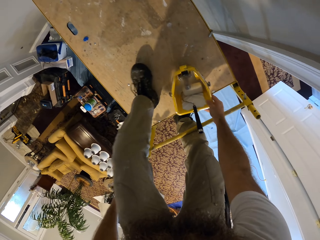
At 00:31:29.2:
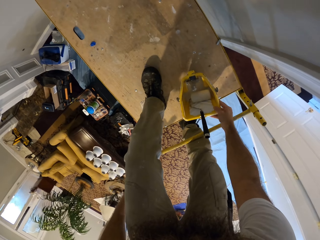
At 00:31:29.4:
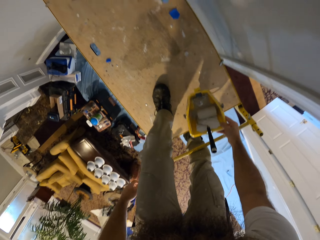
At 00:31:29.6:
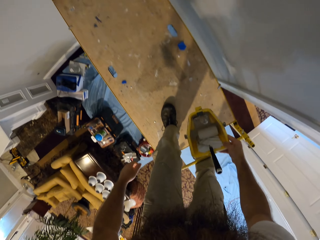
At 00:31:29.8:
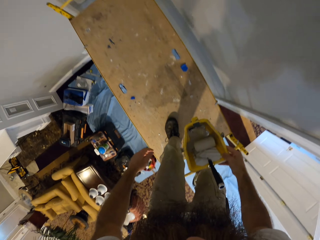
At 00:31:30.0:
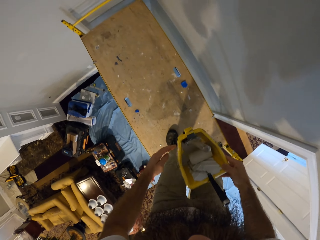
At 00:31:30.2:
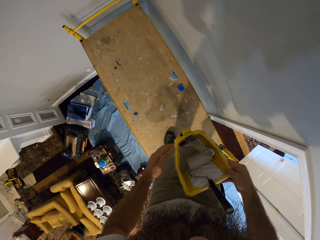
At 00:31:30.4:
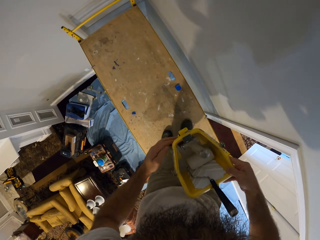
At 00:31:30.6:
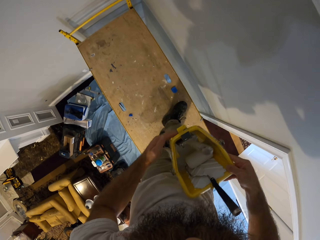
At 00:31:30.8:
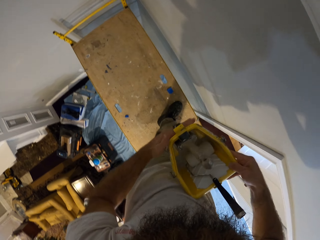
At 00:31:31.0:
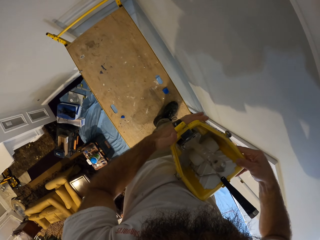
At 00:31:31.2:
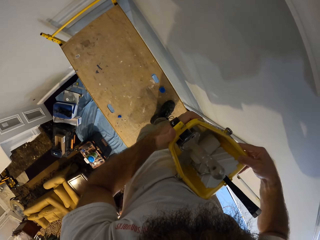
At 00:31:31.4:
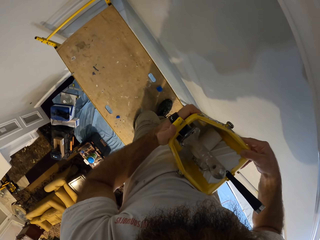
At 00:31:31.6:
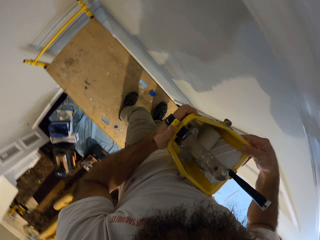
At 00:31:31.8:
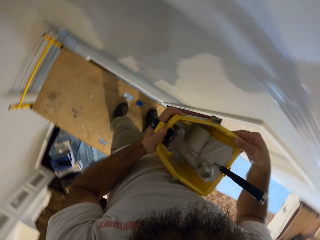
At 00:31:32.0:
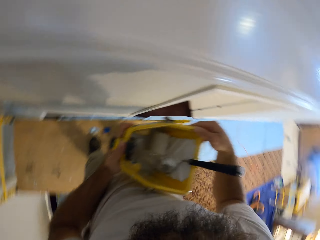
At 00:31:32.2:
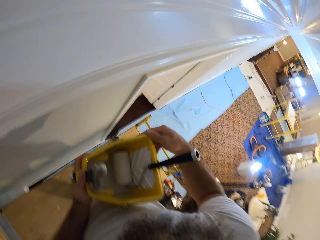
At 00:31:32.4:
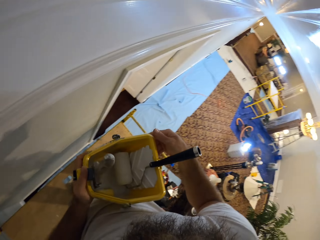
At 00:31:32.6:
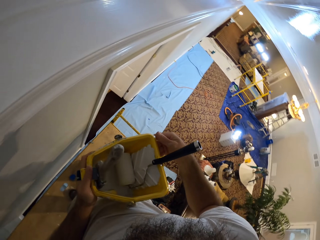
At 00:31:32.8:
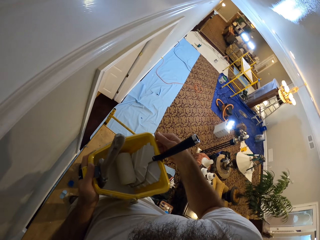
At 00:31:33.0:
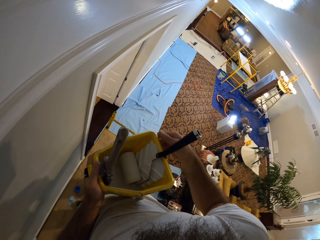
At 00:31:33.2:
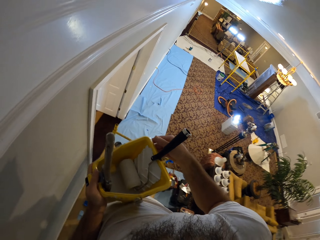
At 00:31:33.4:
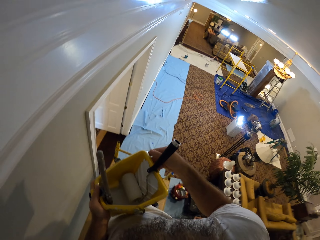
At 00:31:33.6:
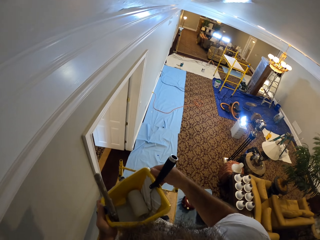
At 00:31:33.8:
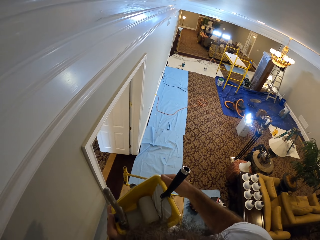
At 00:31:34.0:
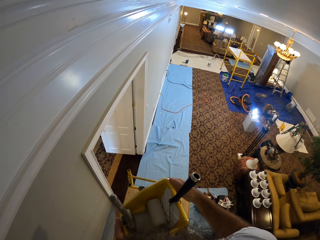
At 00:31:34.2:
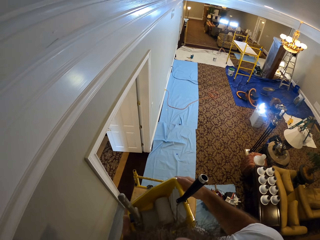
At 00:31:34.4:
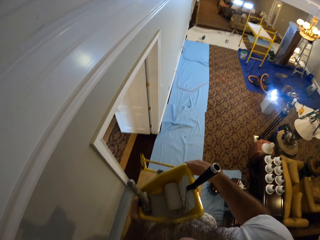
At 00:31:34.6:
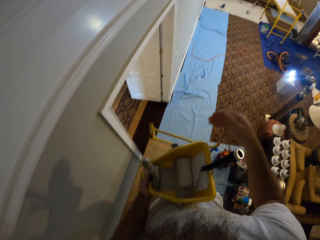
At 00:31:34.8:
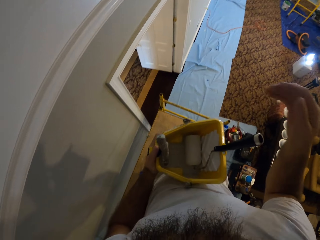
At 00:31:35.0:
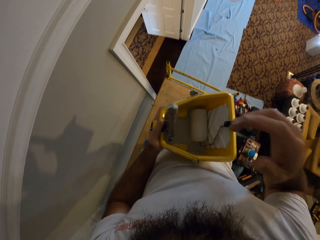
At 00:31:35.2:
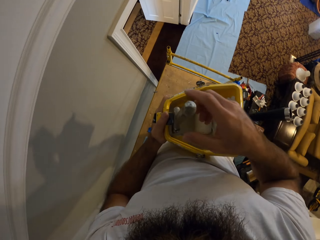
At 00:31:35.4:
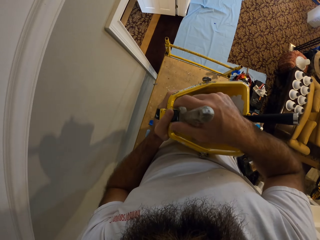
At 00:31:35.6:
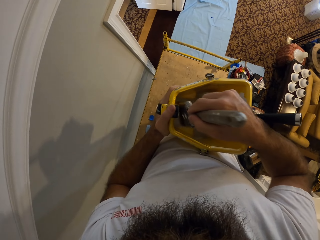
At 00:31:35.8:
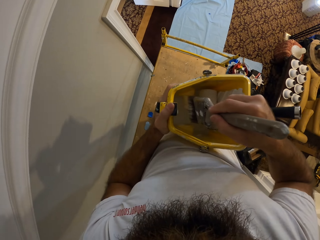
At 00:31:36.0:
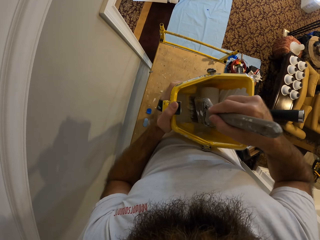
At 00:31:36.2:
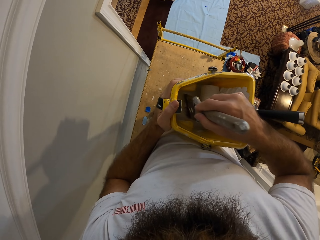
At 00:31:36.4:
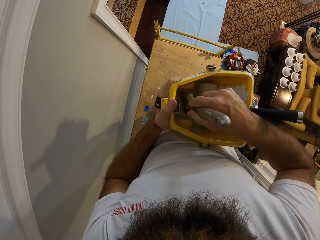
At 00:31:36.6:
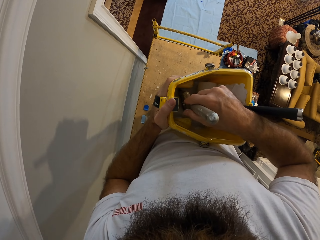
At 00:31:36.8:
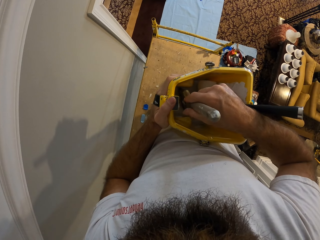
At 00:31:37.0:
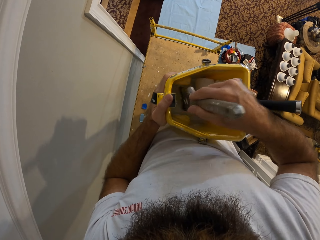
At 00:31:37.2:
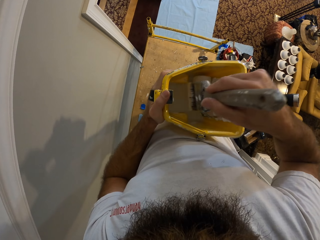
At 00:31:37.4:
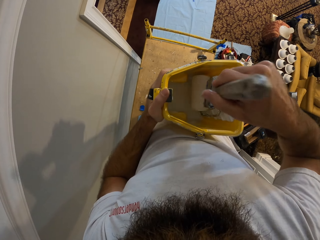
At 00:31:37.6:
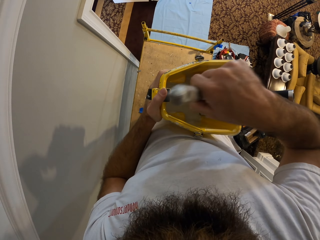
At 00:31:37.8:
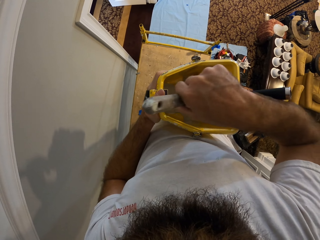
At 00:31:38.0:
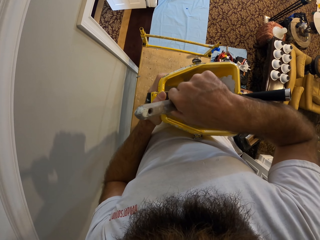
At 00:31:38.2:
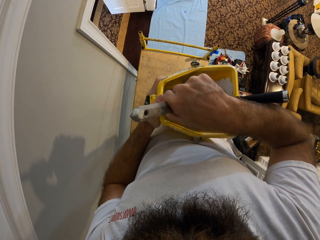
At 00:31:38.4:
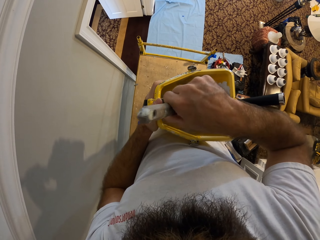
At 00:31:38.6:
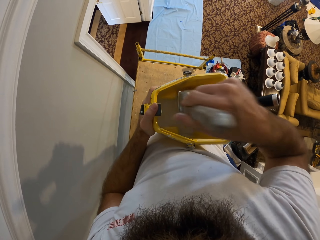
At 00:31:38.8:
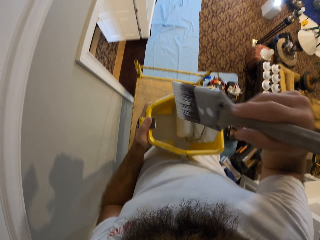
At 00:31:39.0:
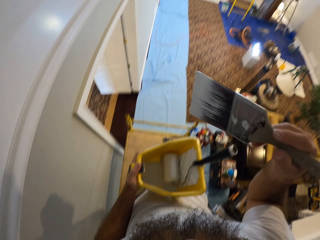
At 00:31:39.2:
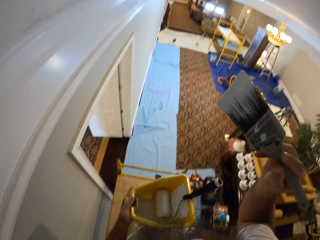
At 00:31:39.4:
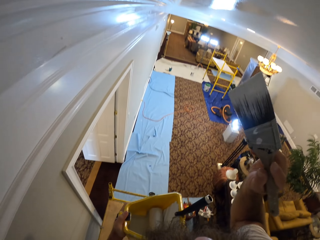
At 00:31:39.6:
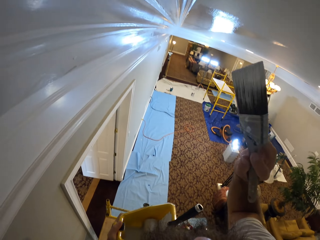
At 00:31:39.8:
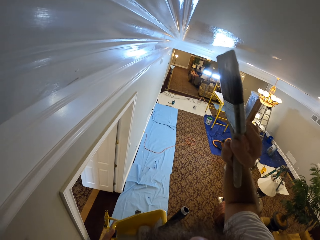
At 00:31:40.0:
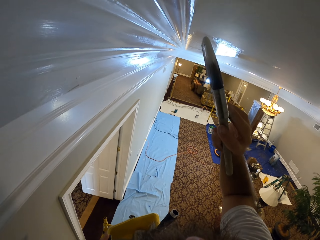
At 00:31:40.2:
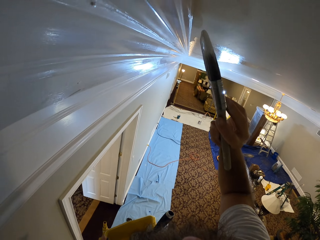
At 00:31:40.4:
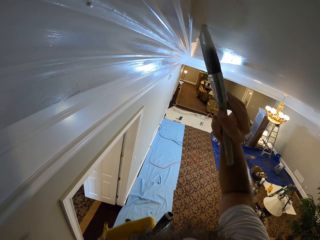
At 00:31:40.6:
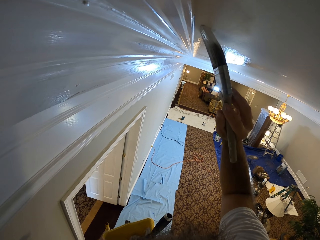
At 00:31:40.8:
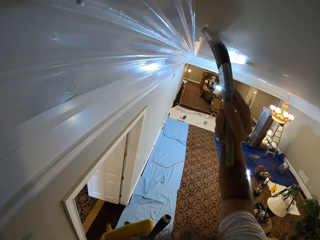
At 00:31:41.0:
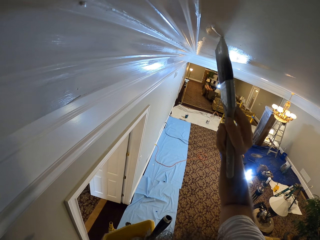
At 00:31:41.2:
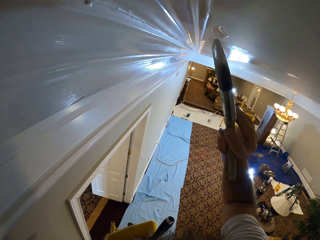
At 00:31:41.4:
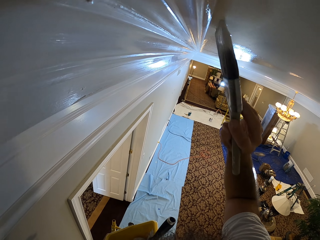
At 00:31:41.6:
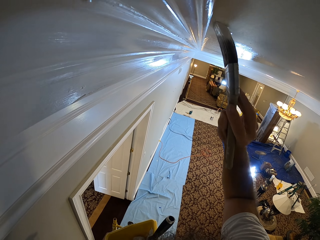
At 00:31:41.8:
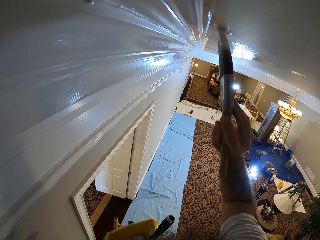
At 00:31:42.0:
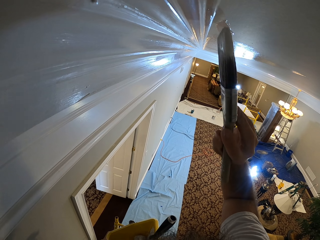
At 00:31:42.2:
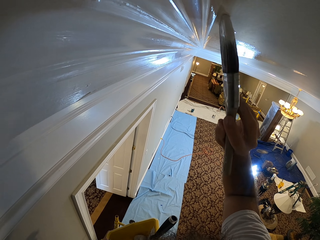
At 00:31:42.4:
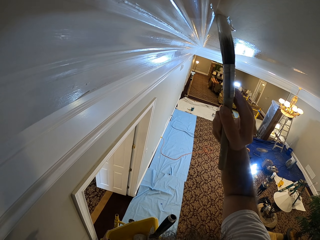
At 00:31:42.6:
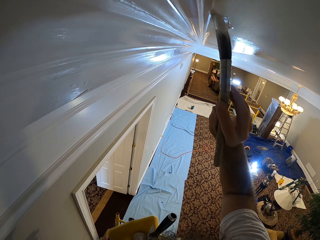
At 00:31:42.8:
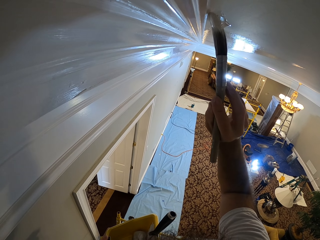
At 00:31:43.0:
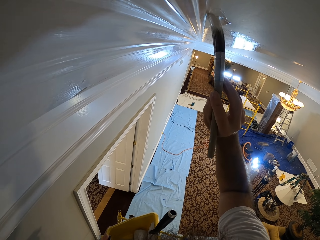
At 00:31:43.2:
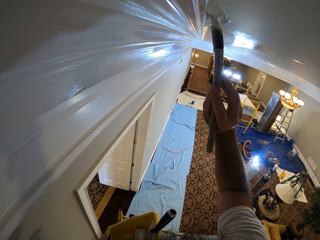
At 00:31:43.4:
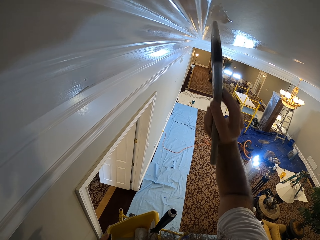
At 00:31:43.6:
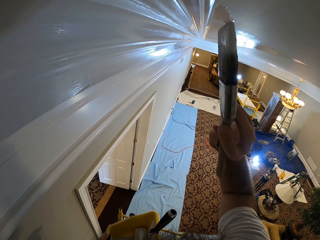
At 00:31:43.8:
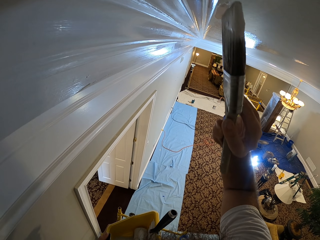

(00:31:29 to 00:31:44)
The camera wearer picks up the yellow pail from the scaffold with his right hand. He holds the yellow pail with both hands. He holds the yellow pail with his left hand. He takes the paint brush from the yellow pail with his right hand. He dips the paint brush in his right hand in the paint in the yellow pail in his left hand. He brushes the paint roller in the yellow pail with the paint brush in his right hand. He paints the ceiling with the paint brush in his right hand.

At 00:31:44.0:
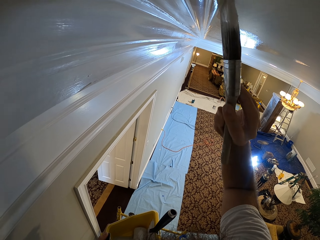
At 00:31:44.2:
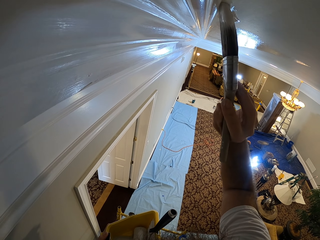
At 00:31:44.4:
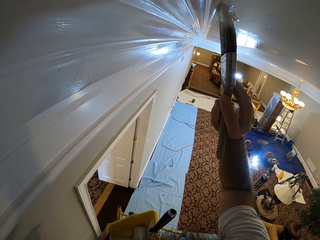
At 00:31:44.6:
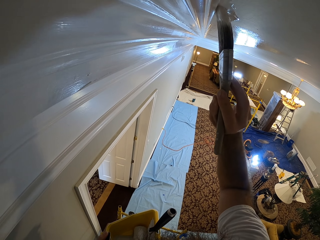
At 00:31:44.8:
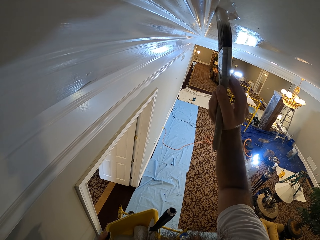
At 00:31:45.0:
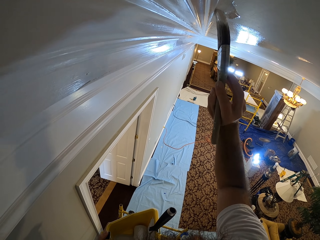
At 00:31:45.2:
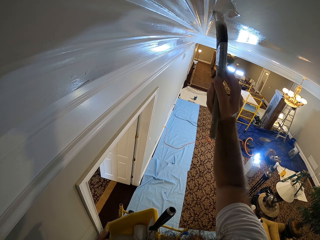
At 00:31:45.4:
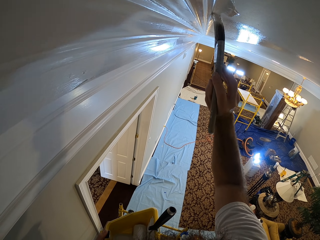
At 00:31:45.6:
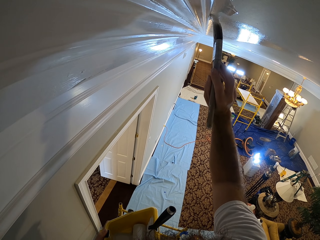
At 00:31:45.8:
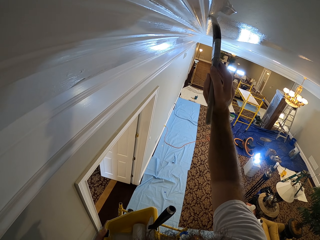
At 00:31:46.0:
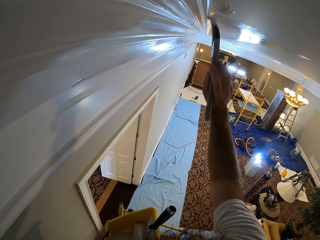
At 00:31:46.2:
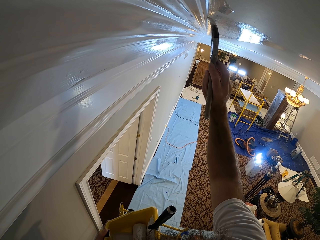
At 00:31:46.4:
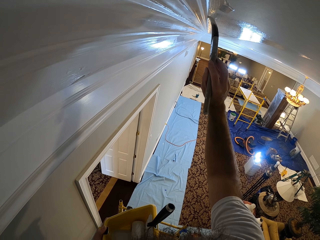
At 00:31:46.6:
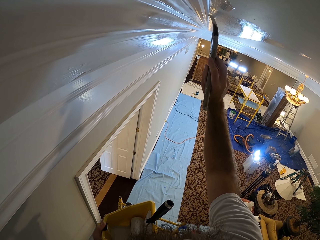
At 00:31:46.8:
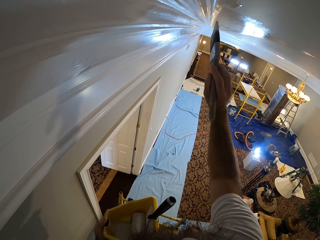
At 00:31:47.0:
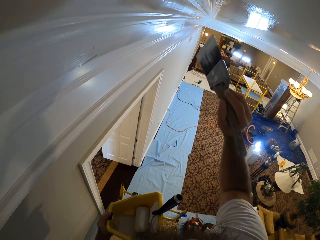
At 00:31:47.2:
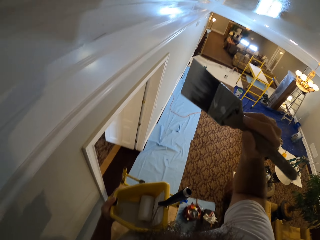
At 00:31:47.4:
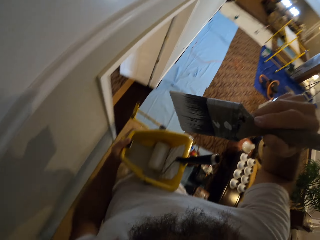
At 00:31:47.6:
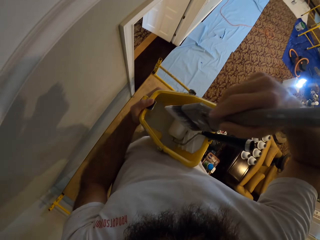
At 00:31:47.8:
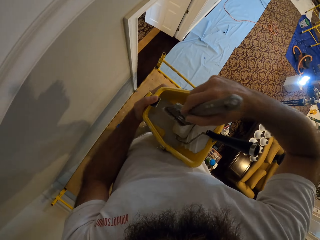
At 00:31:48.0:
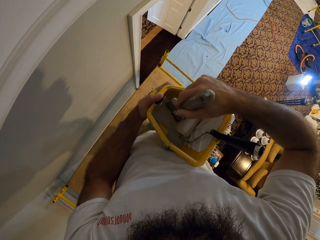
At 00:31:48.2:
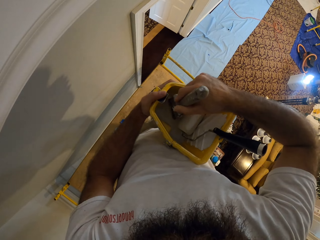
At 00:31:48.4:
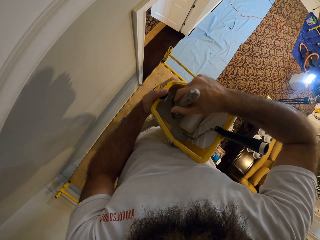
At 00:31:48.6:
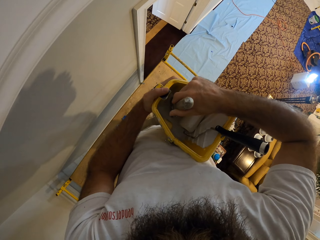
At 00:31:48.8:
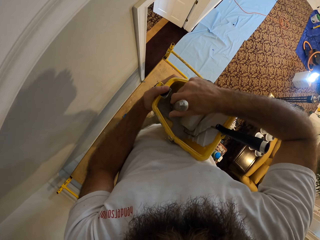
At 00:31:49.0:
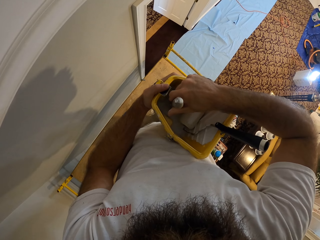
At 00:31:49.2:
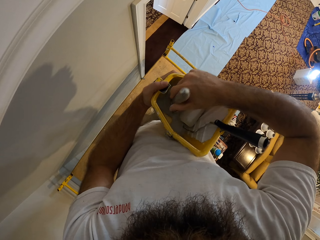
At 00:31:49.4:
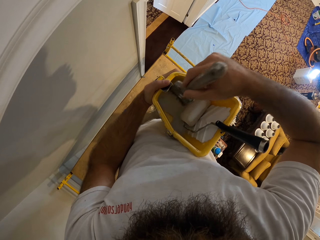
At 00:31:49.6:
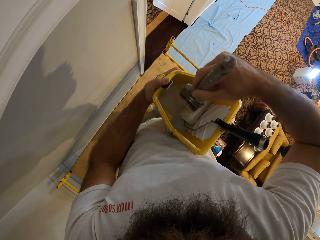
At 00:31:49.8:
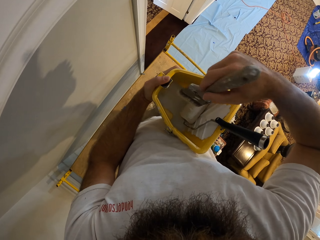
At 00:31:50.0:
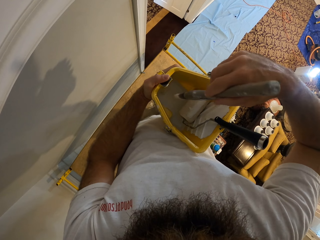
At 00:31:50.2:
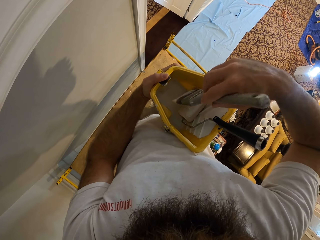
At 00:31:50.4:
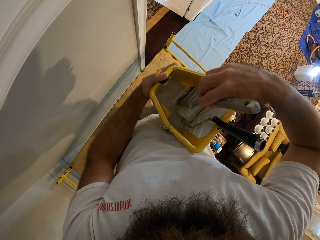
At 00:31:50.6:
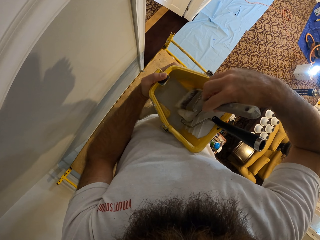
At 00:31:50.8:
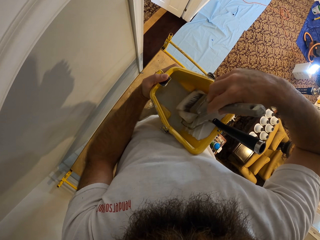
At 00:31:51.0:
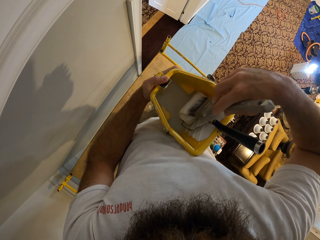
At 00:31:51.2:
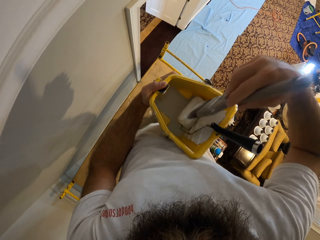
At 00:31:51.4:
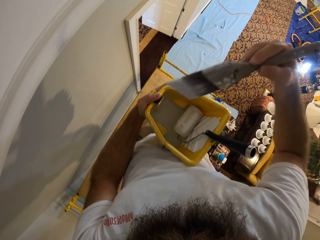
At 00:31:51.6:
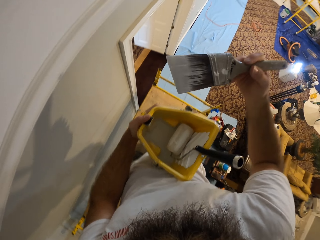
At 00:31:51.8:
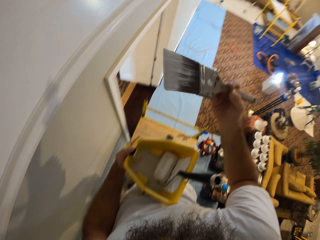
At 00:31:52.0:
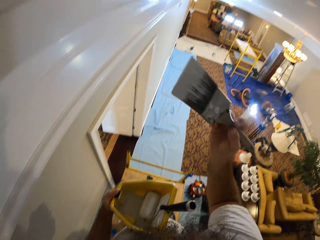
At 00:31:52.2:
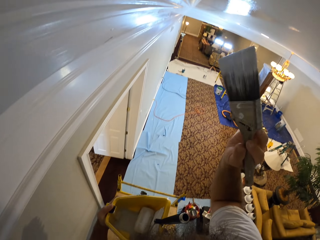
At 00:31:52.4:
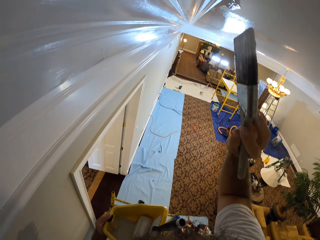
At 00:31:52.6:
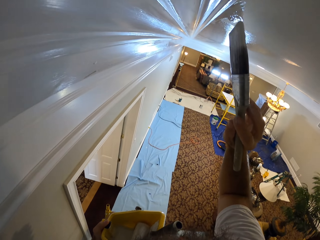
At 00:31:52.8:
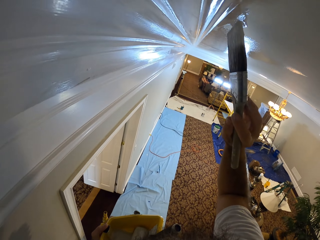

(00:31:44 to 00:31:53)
The camera wearer inserts the paintbrush into the paint in the paint container with his right hand. He smears paint on the roller.
